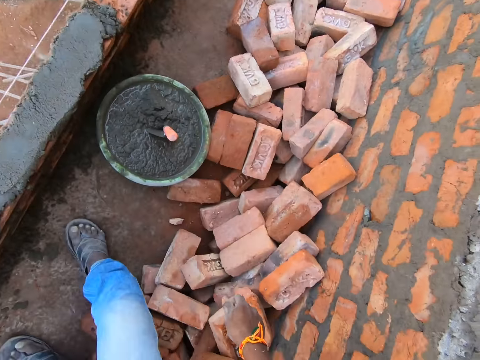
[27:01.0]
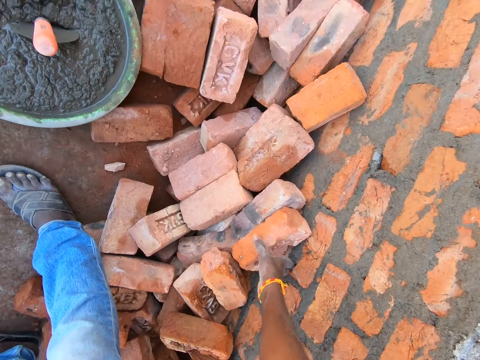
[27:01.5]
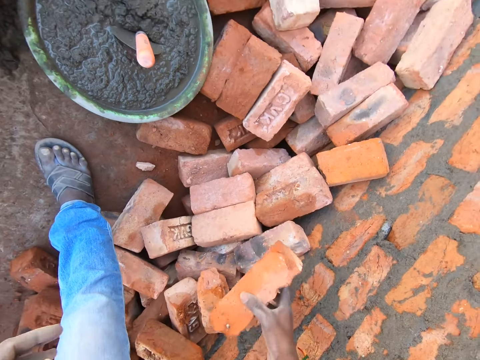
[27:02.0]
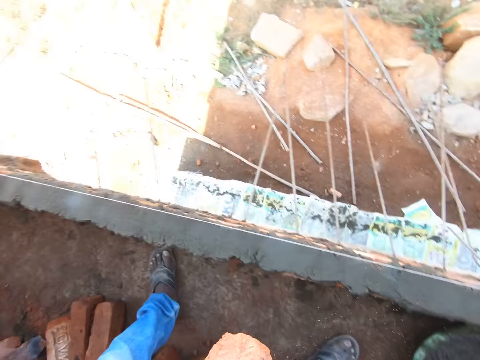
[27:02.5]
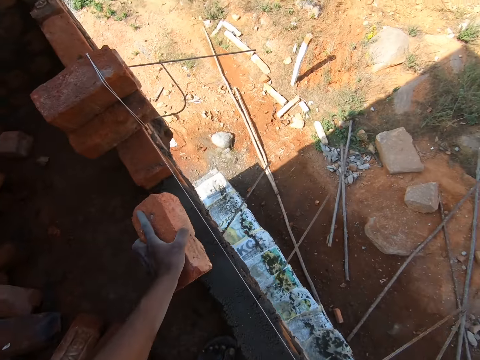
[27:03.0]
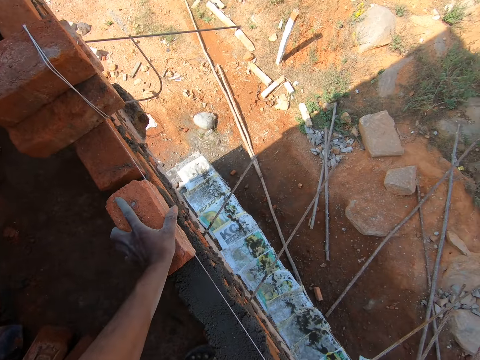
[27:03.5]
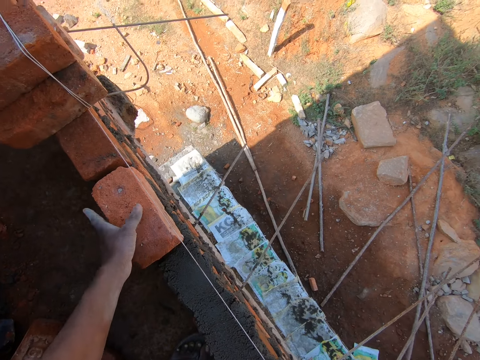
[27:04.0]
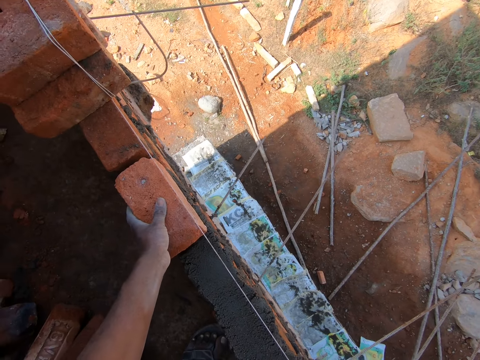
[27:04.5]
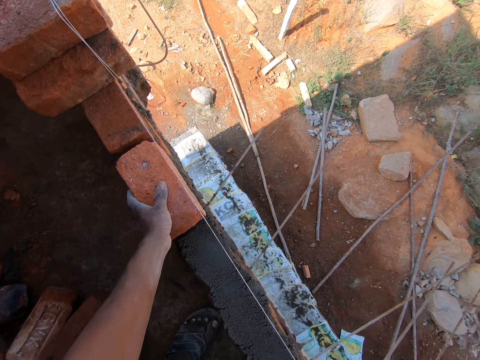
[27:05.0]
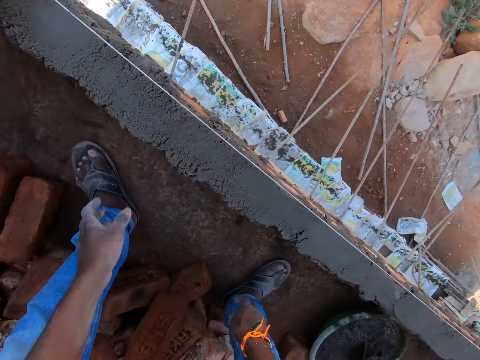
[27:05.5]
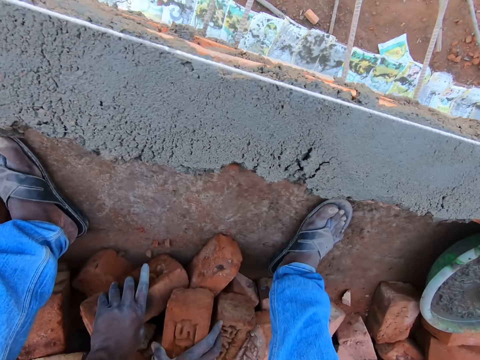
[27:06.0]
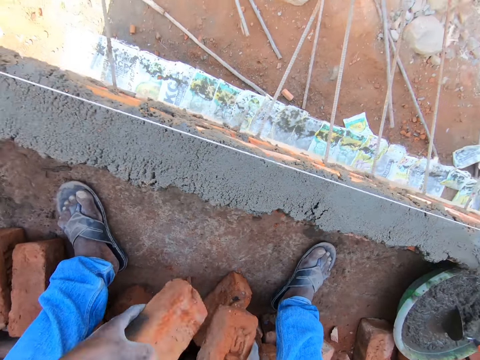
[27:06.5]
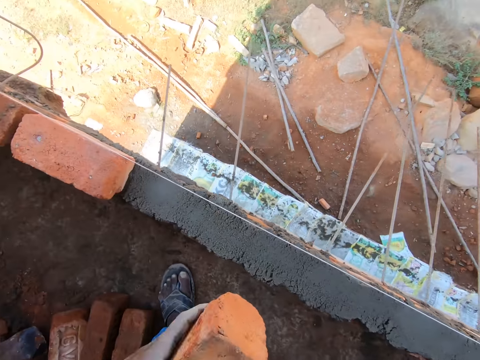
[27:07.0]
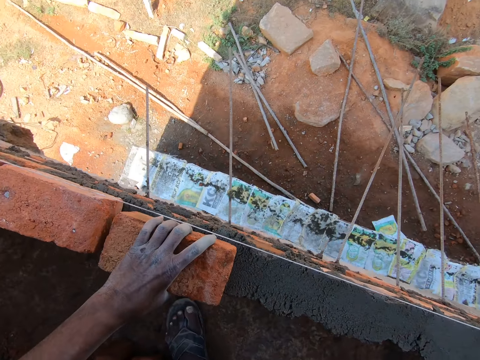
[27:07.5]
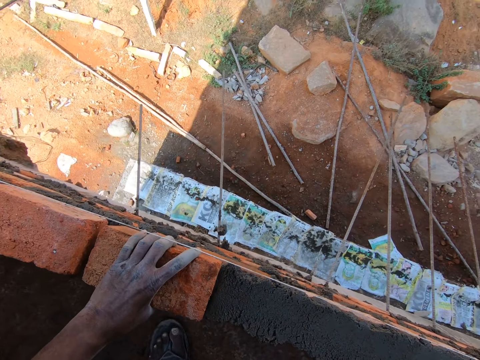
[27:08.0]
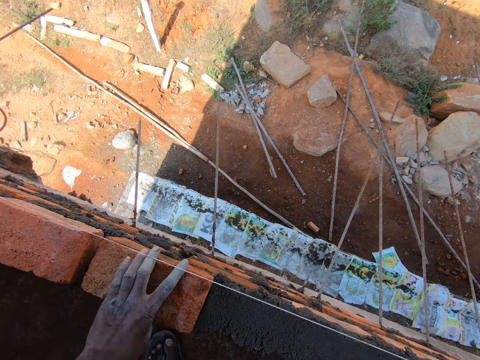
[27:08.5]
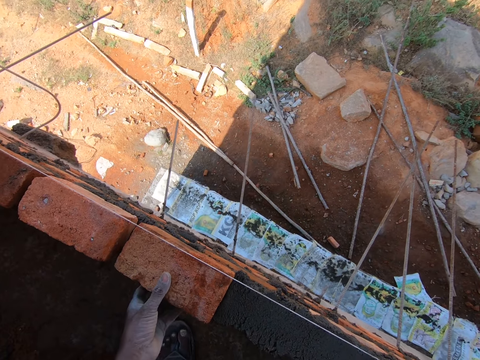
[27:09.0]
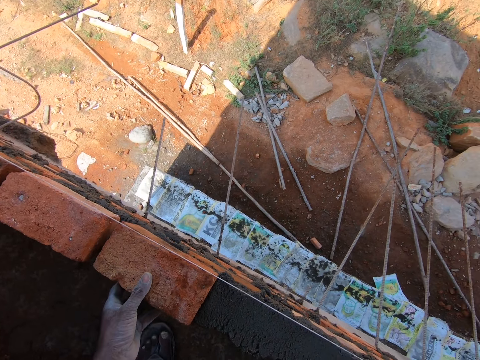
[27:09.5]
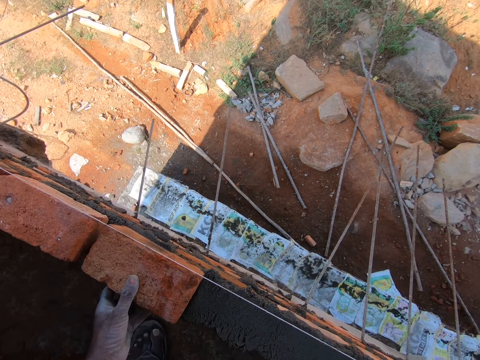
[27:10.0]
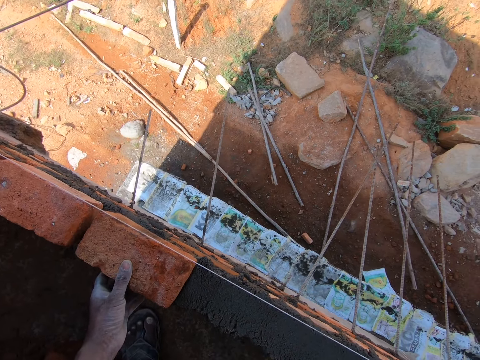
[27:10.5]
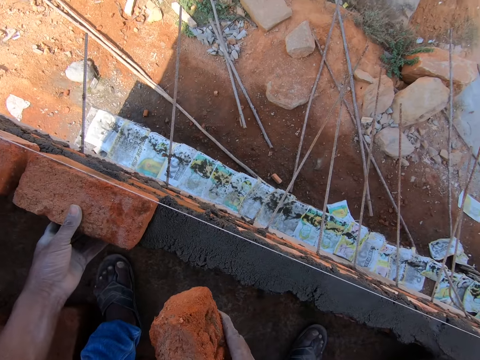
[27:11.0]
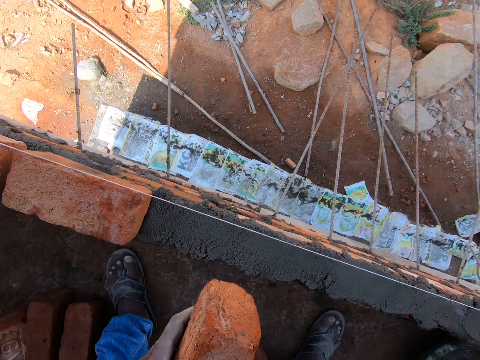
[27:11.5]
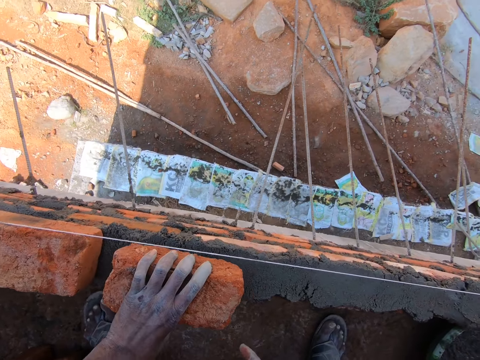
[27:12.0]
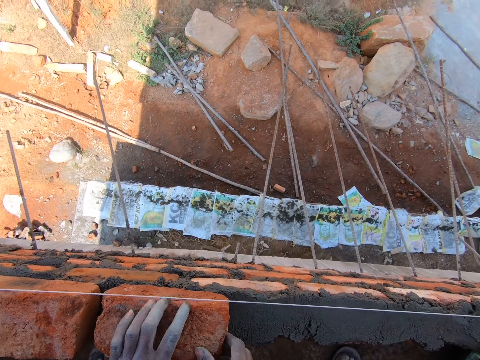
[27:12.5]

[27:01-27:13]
The camera wearer drops the trowel in the bucket. They take a brick. They put the brick on a wall. They collect bricks. They arrange the bricks on the wall.

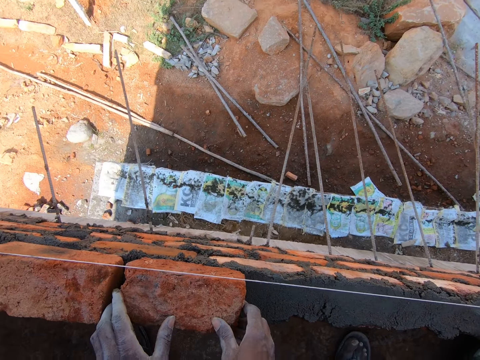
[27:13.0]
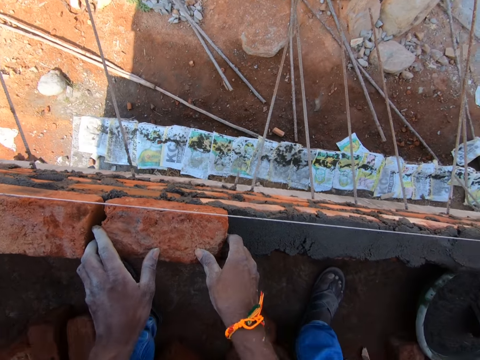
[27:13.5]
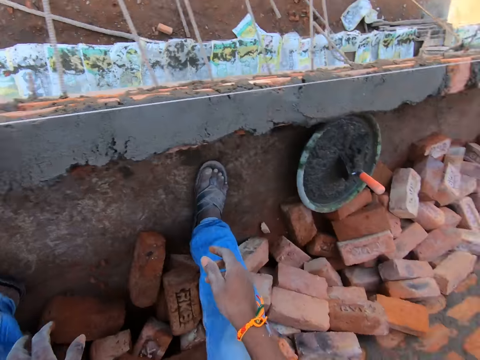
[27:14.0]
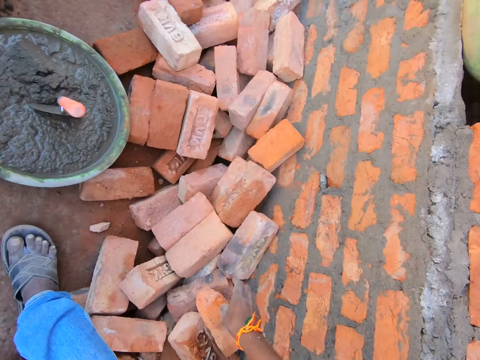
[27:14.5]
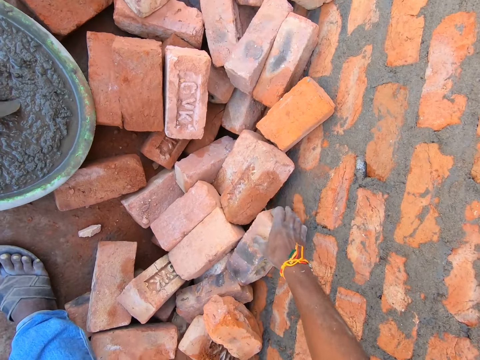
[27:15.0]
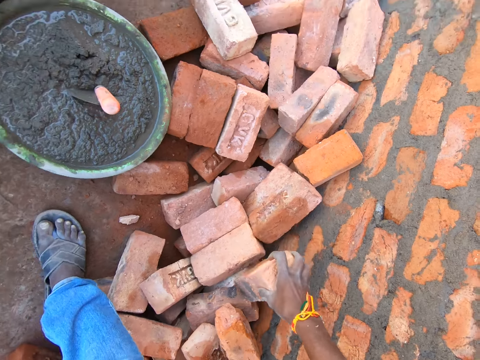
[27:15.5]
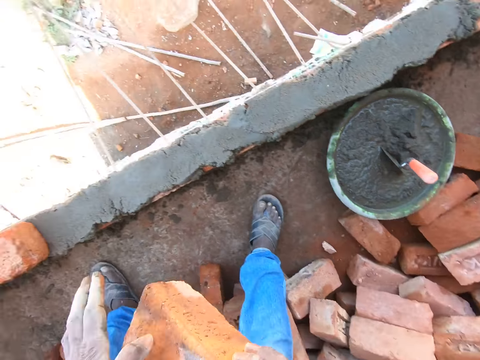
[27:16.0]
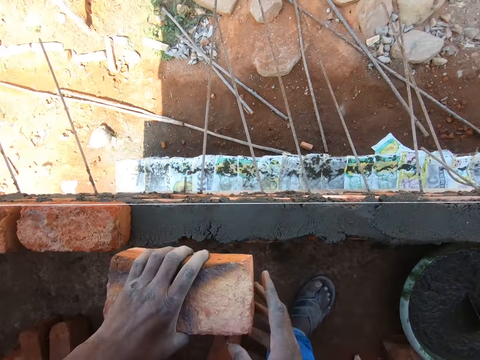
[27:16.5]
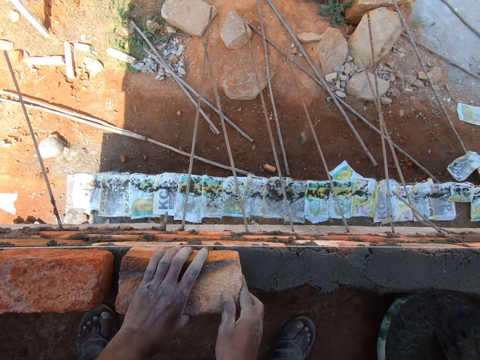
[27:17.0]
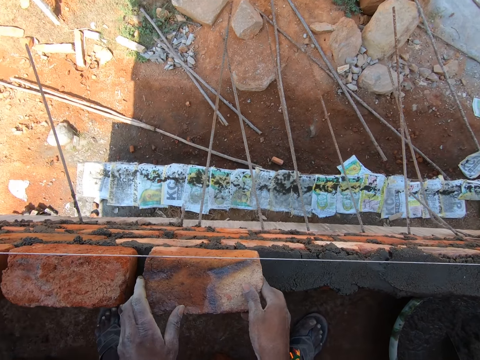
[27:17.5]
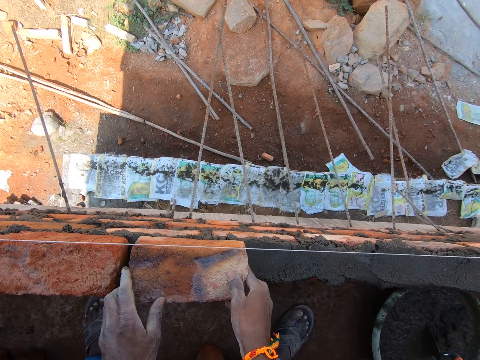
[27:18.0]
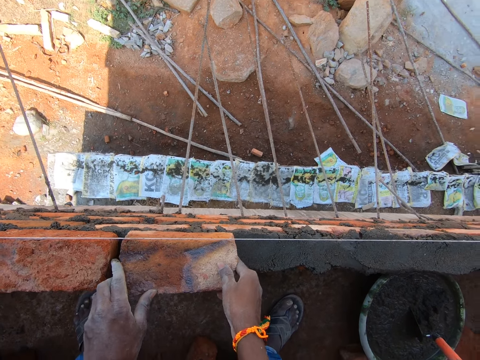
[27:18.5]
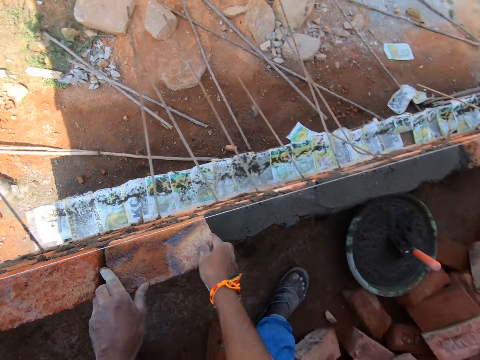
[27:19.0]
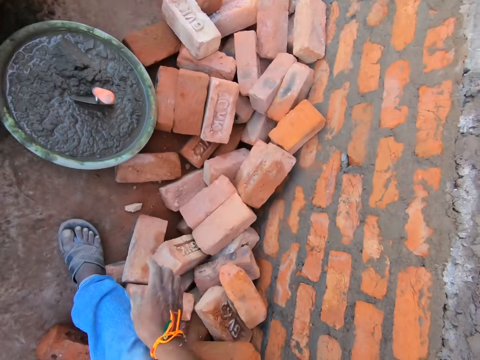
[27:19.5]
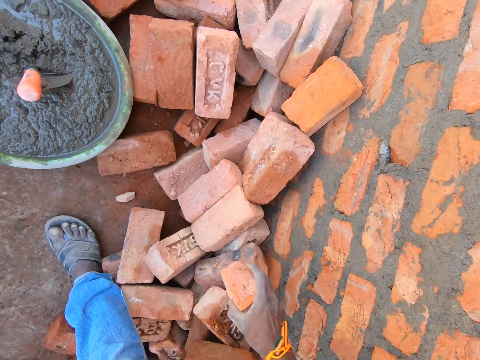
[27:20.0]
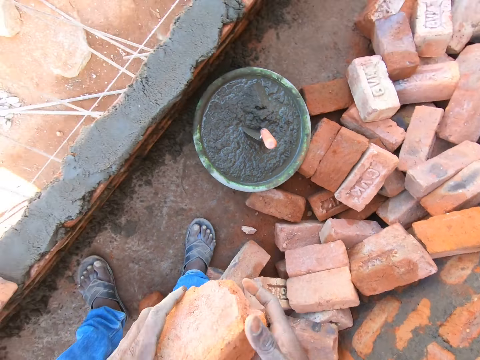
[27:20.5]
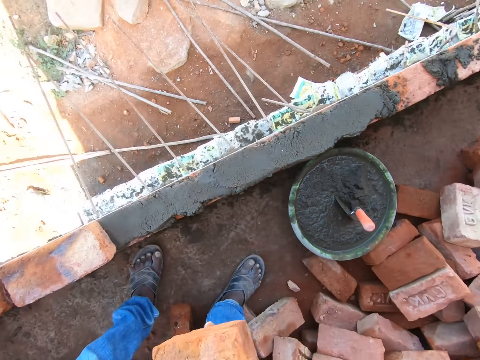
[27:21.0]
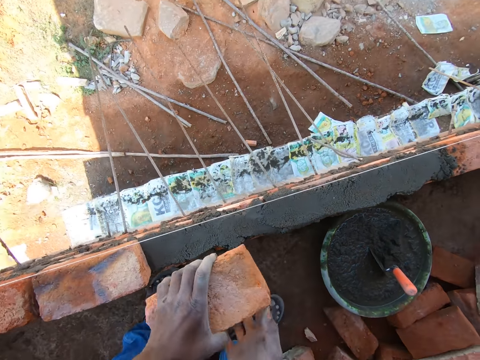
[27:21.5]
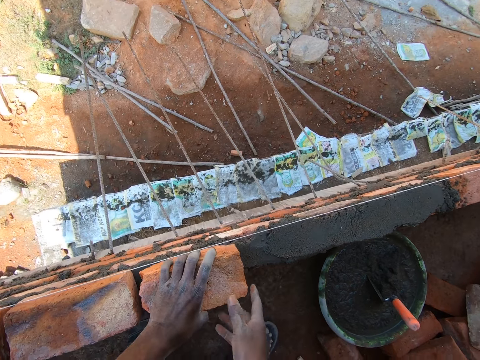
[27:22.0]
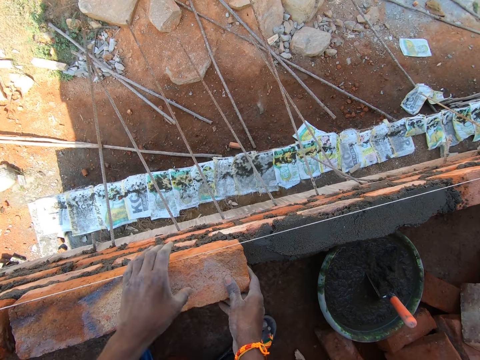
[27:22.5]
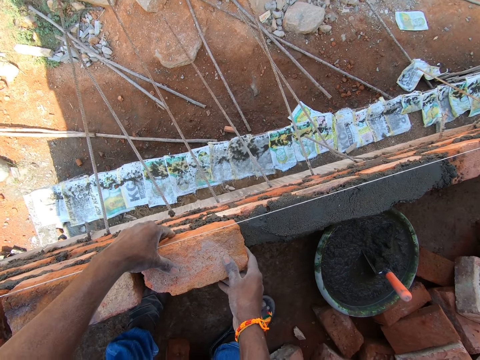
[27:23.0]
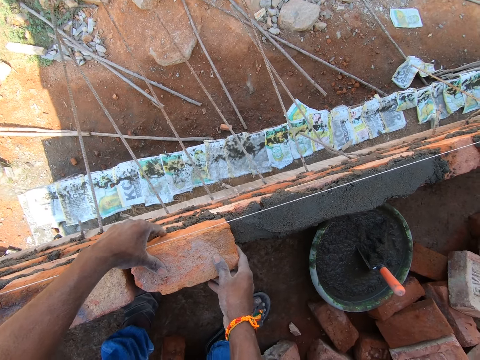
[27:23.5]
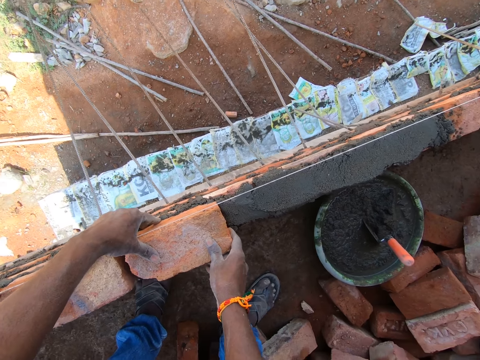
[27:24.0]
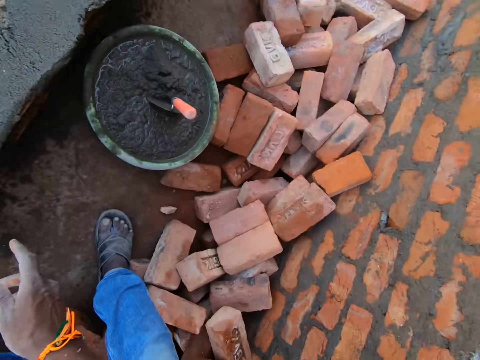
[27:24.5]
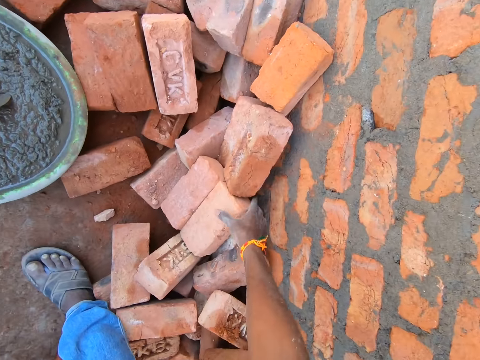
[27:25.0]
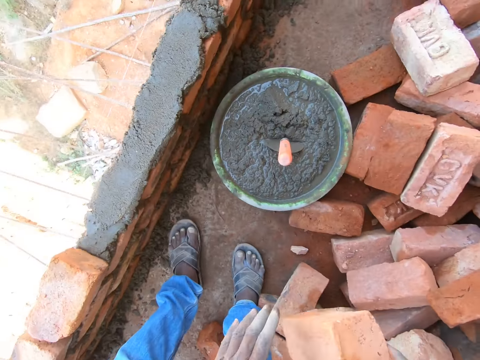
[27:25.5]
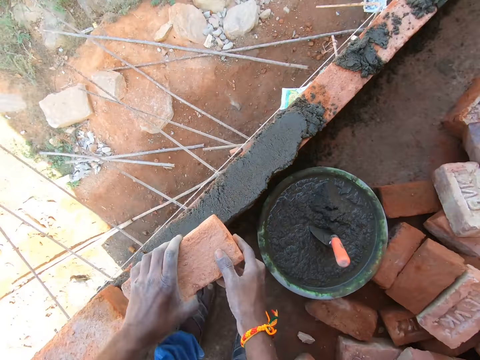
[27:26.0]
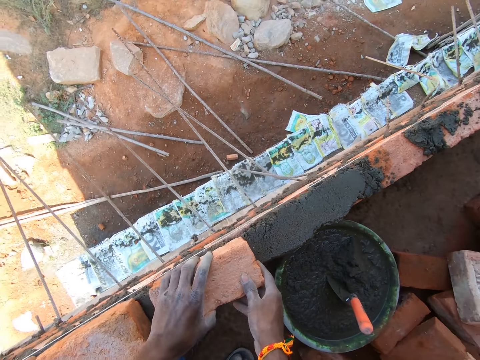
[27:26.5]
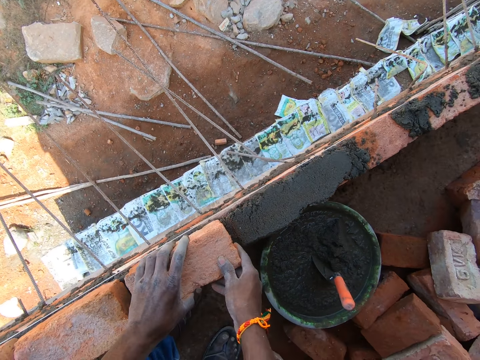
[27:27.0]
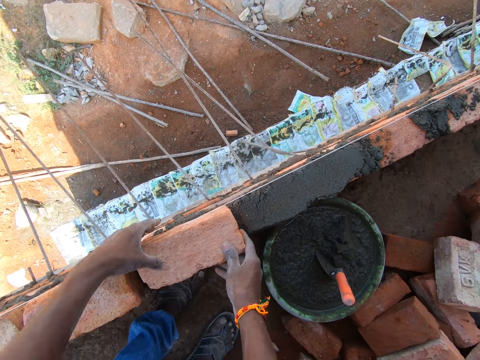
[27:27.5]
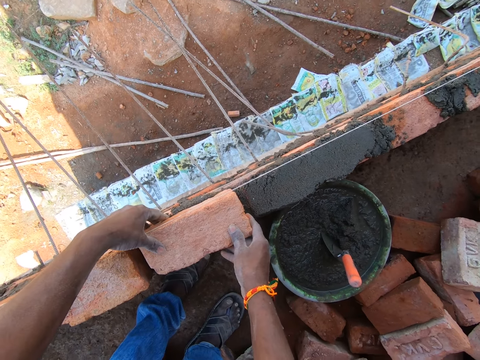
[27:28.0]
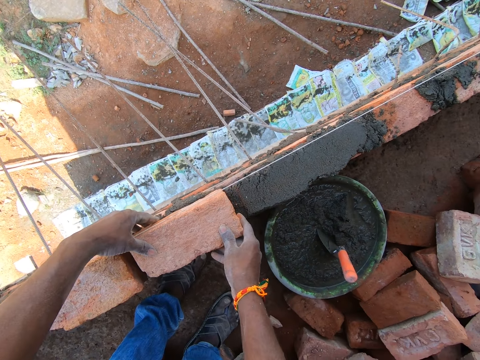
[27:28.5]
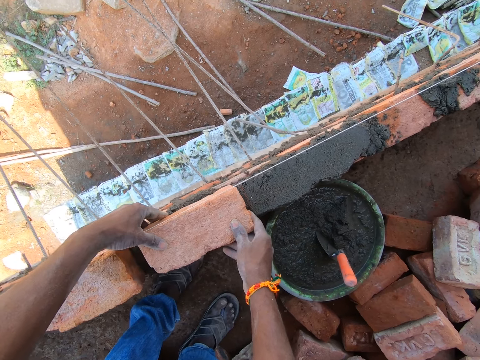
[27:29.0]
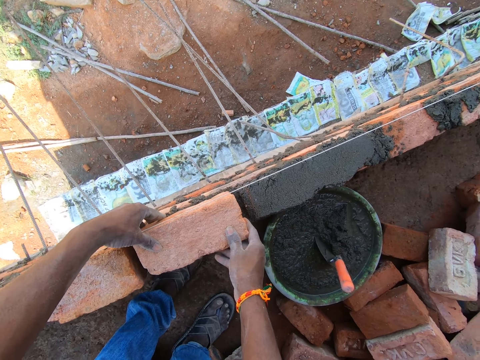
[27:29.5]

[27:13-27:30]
The camera wearer picks up the brick with his hand. He holds the brick with his hands. He places the brick on the cement. He adjusts the brick with his hands. He picks up the brick with his hand. He holds the brick with his hands. He places the brick on the cement. He adjusts the brick with his hands. He picks up the brick with his hand. He holds the brick with his hands. He places the brick on the cement. He adjusts the brick with his hands.
